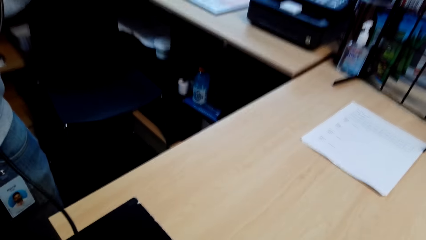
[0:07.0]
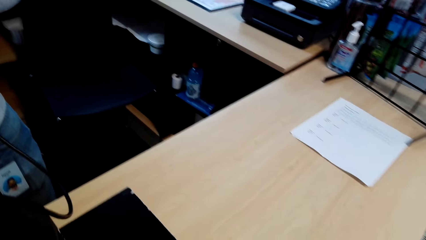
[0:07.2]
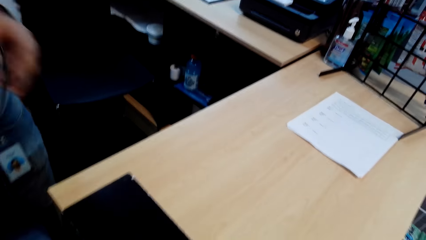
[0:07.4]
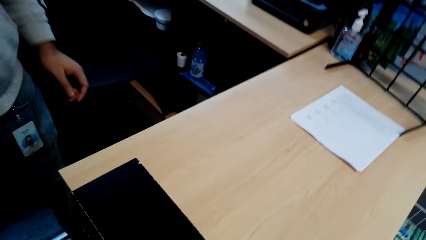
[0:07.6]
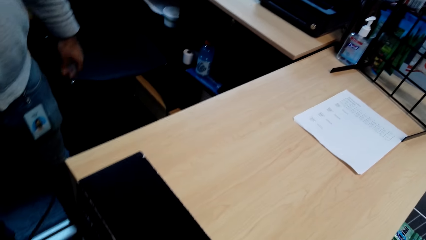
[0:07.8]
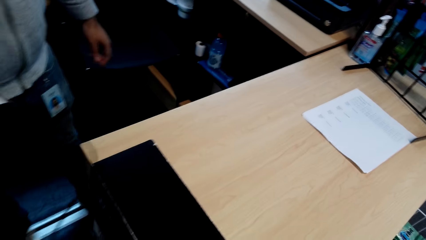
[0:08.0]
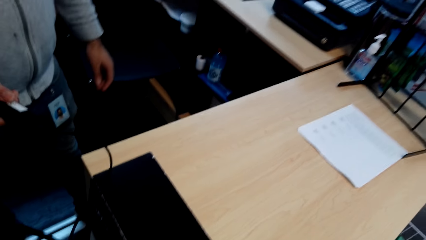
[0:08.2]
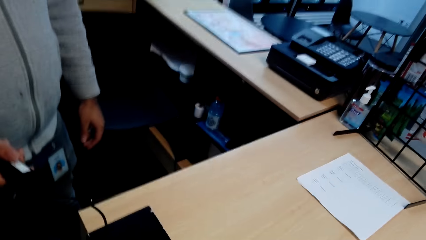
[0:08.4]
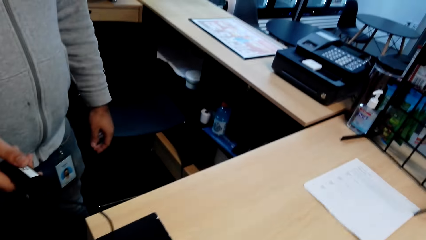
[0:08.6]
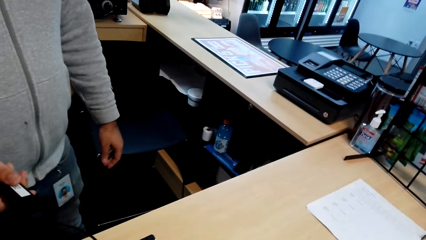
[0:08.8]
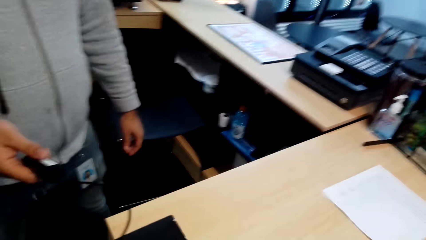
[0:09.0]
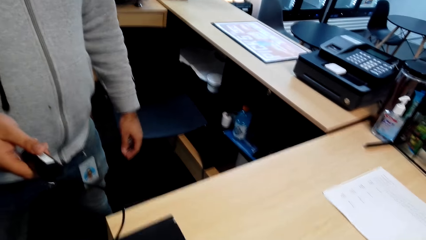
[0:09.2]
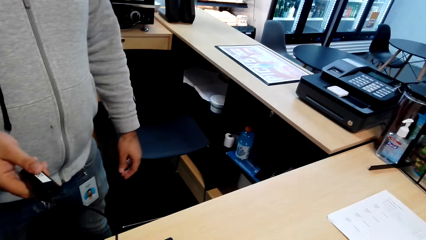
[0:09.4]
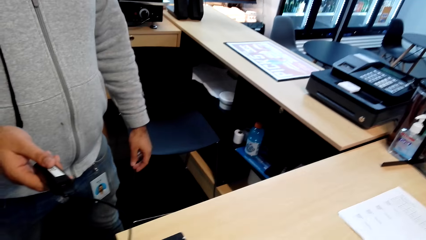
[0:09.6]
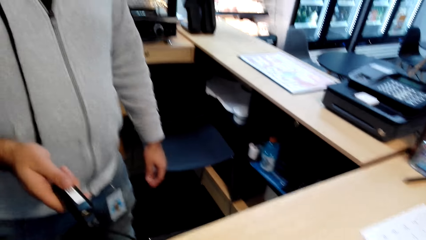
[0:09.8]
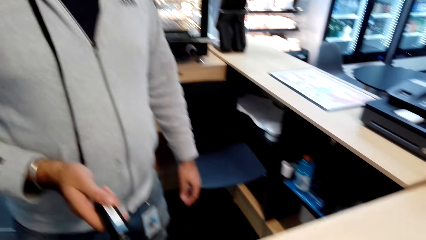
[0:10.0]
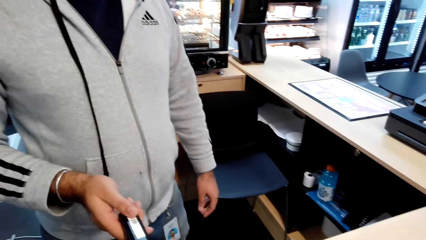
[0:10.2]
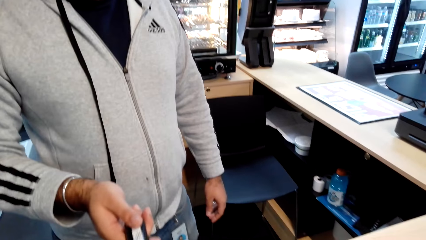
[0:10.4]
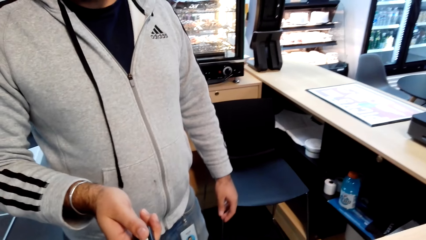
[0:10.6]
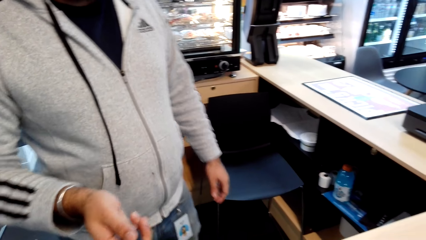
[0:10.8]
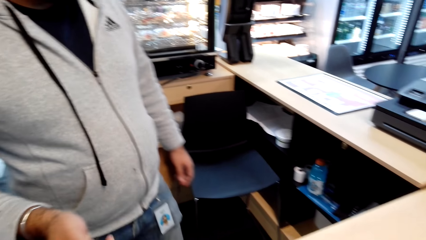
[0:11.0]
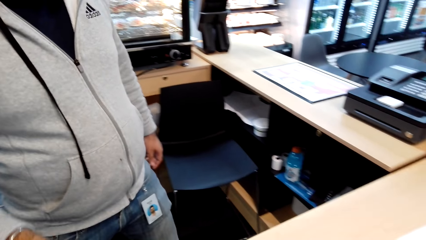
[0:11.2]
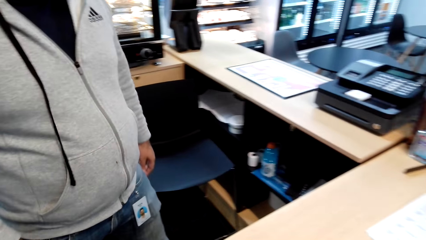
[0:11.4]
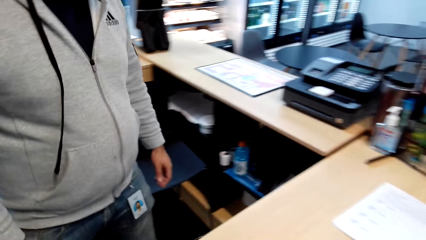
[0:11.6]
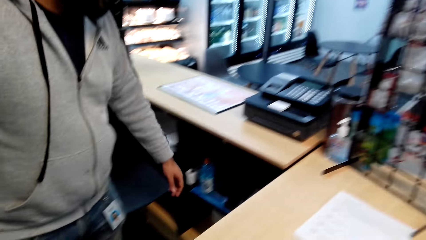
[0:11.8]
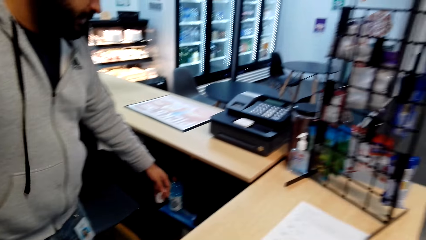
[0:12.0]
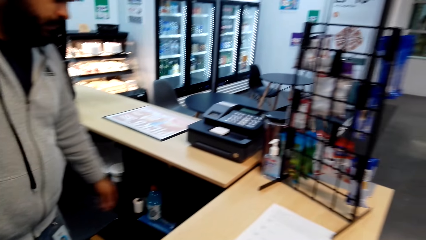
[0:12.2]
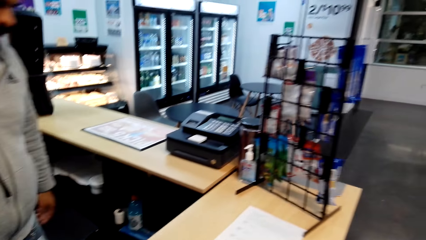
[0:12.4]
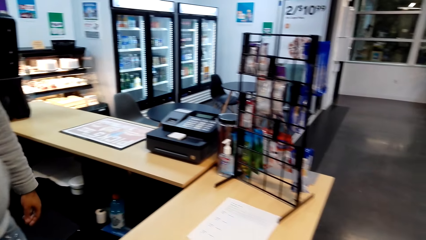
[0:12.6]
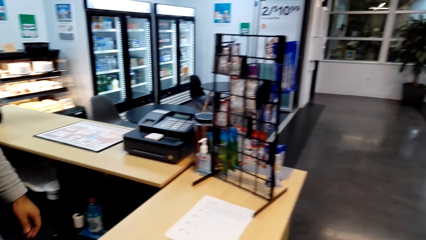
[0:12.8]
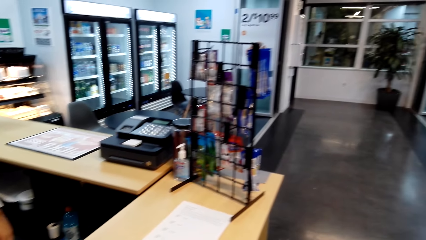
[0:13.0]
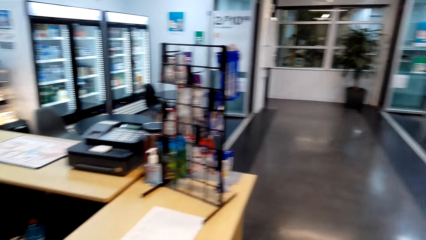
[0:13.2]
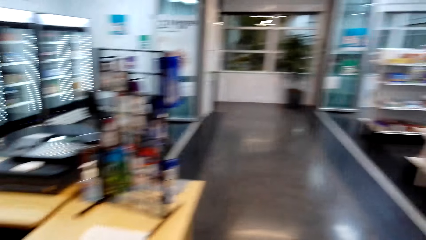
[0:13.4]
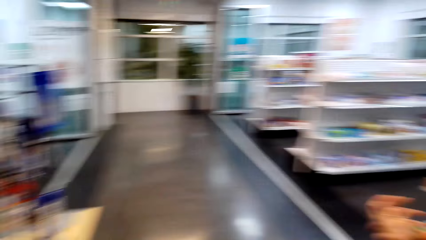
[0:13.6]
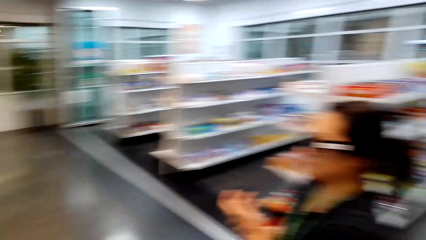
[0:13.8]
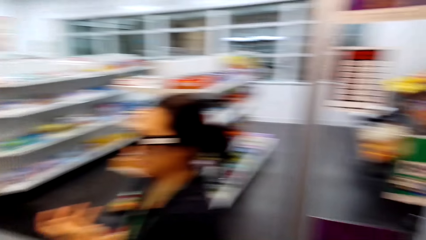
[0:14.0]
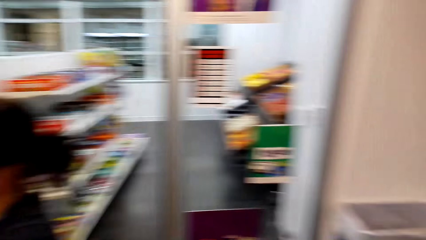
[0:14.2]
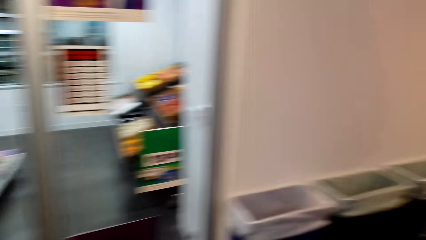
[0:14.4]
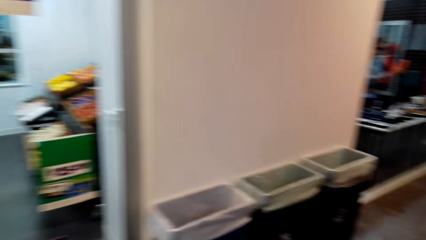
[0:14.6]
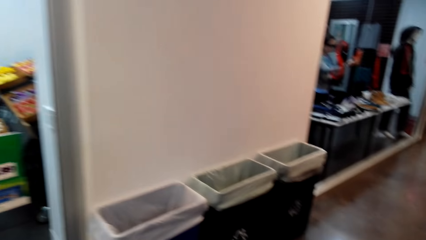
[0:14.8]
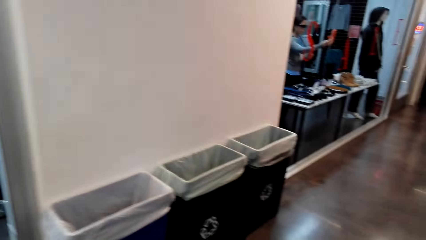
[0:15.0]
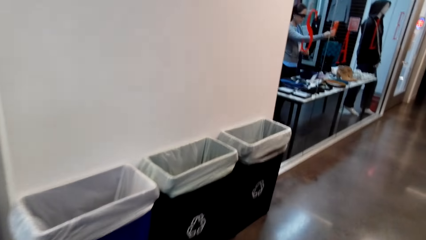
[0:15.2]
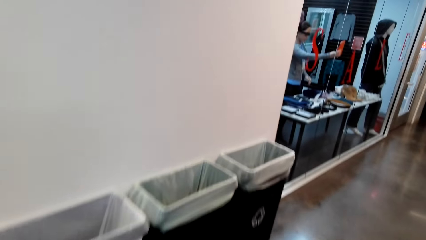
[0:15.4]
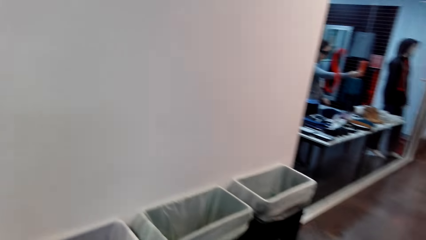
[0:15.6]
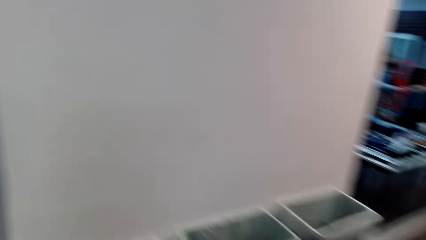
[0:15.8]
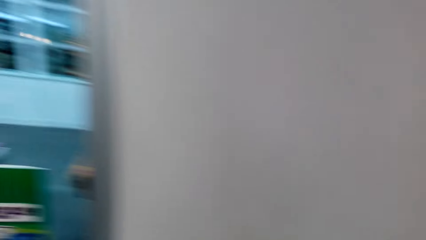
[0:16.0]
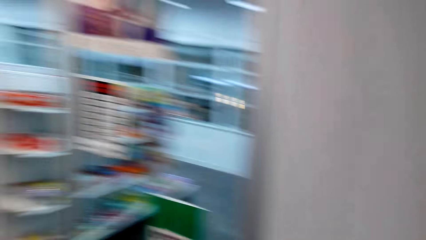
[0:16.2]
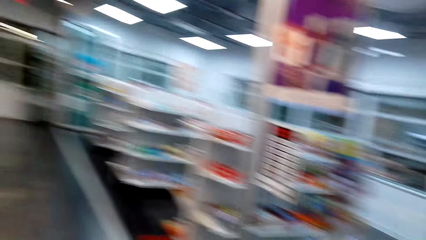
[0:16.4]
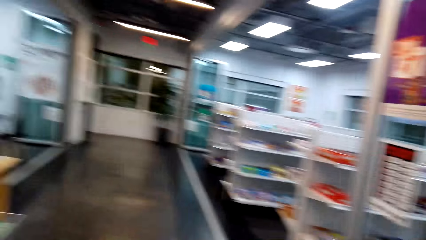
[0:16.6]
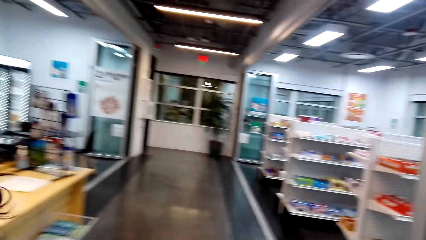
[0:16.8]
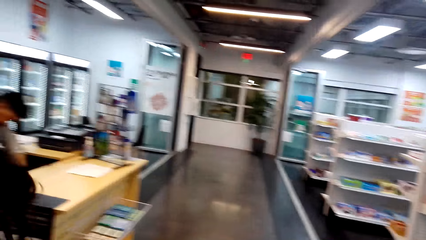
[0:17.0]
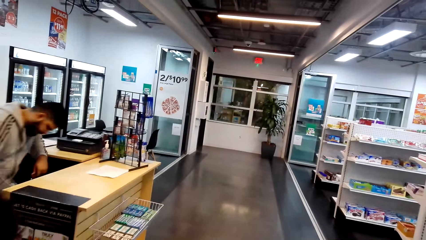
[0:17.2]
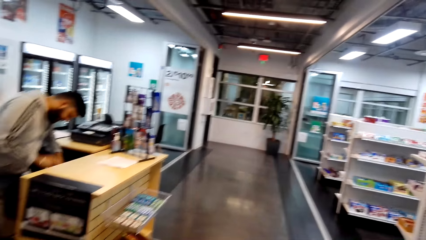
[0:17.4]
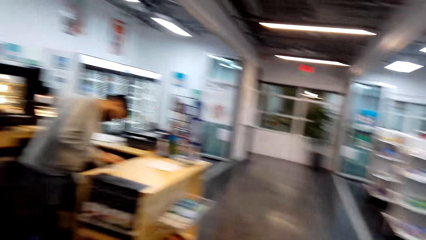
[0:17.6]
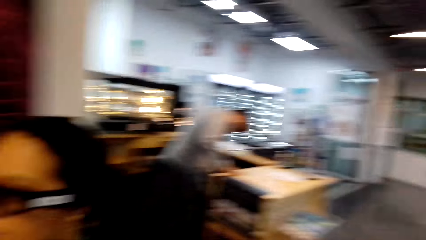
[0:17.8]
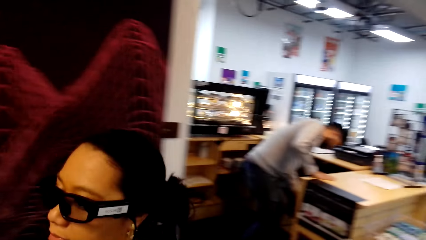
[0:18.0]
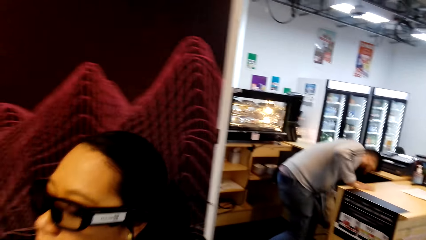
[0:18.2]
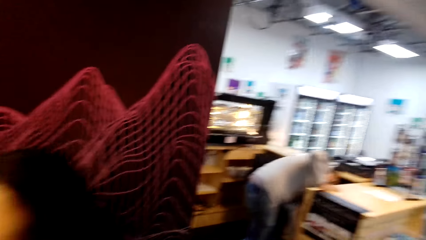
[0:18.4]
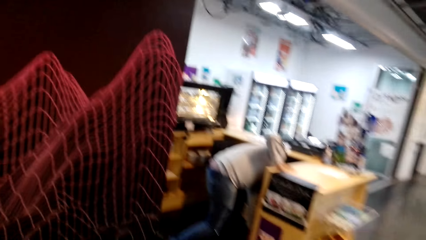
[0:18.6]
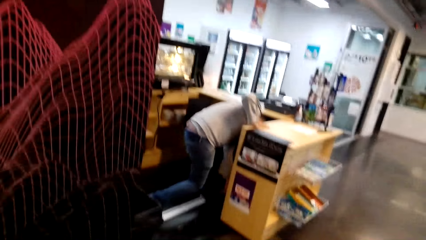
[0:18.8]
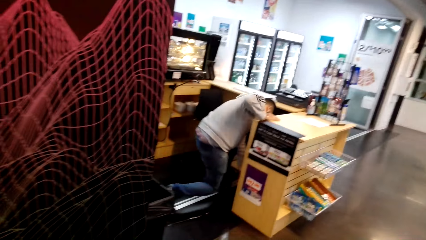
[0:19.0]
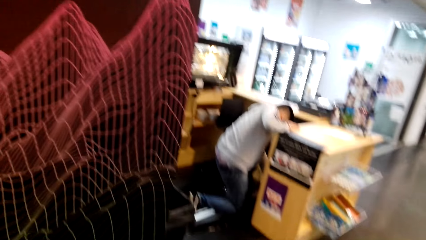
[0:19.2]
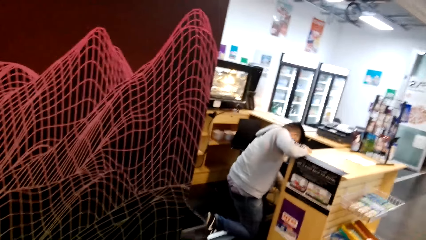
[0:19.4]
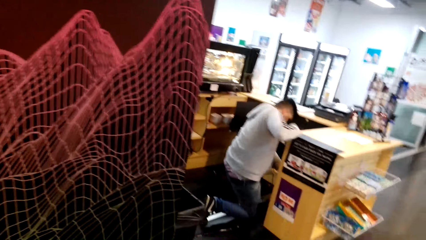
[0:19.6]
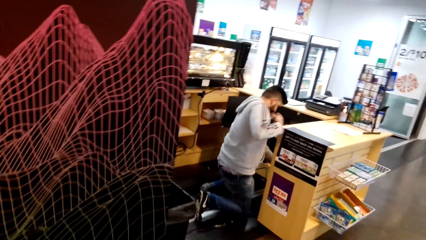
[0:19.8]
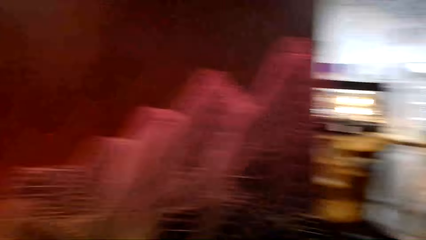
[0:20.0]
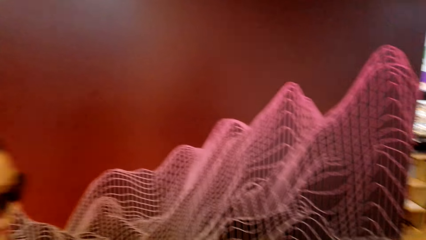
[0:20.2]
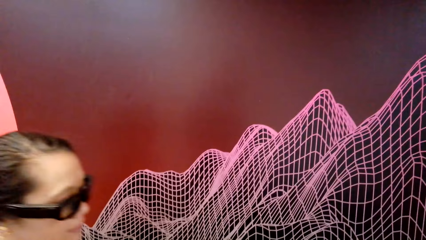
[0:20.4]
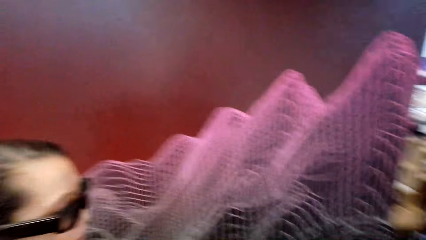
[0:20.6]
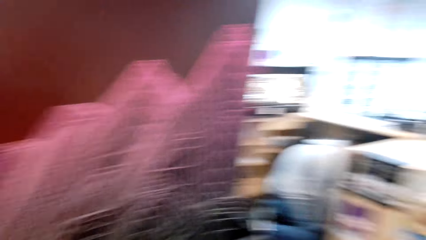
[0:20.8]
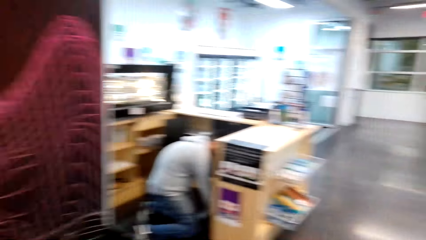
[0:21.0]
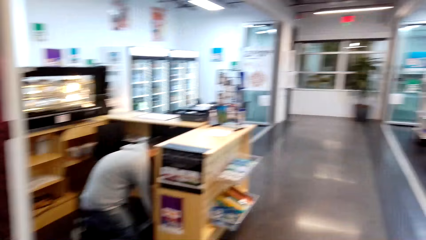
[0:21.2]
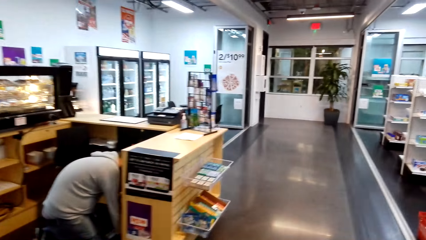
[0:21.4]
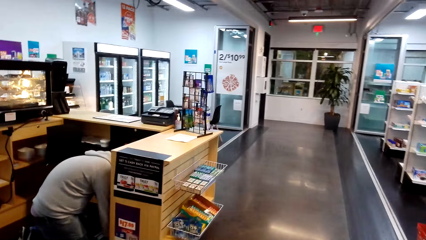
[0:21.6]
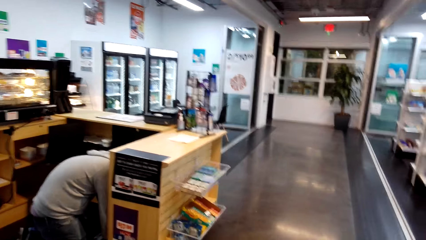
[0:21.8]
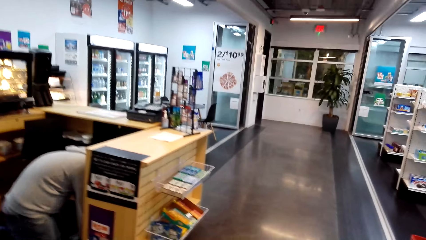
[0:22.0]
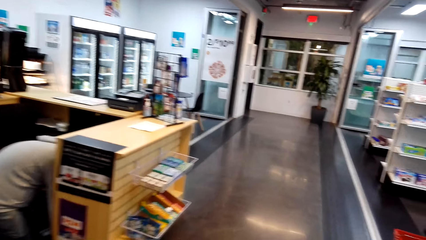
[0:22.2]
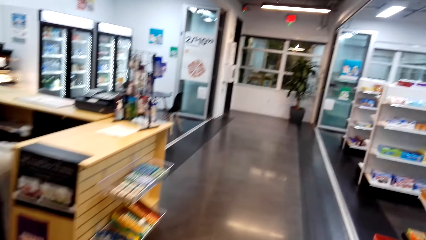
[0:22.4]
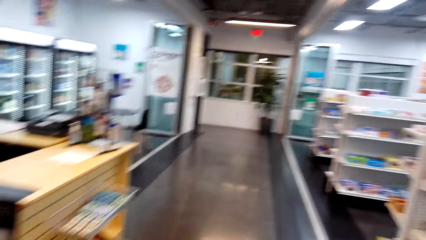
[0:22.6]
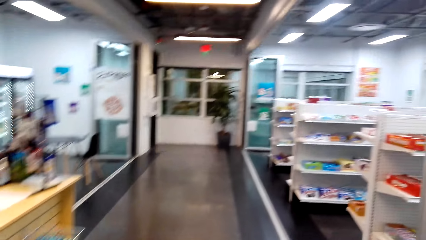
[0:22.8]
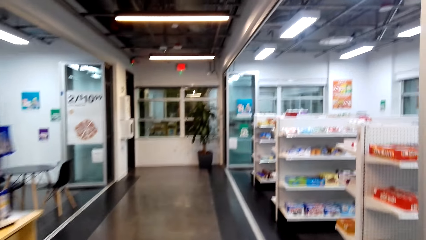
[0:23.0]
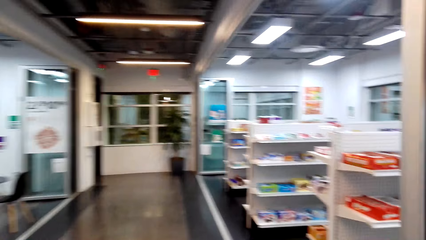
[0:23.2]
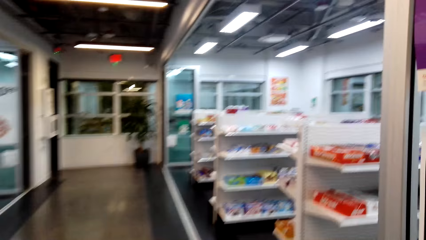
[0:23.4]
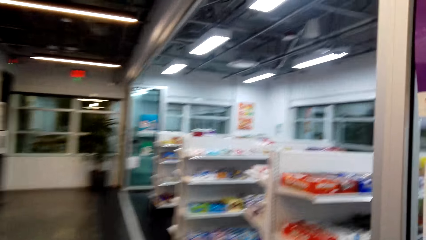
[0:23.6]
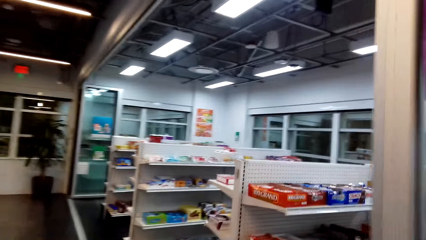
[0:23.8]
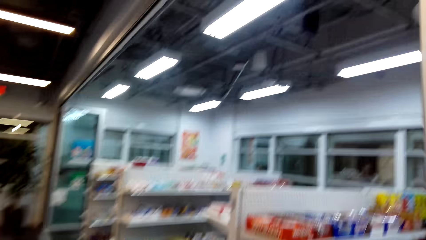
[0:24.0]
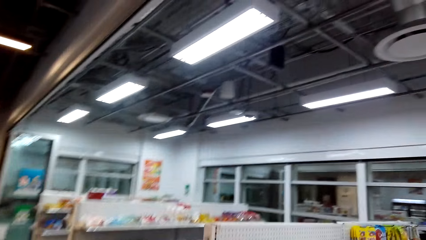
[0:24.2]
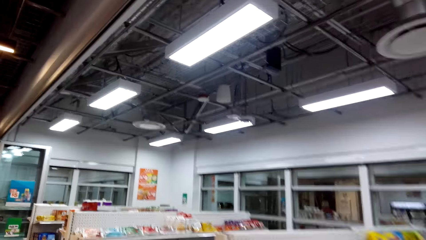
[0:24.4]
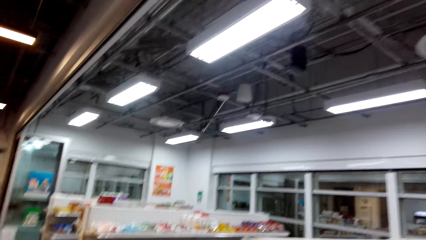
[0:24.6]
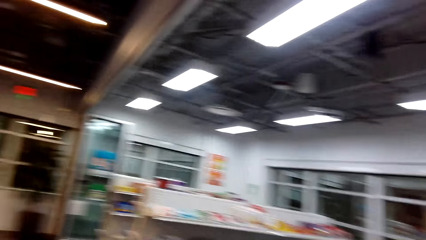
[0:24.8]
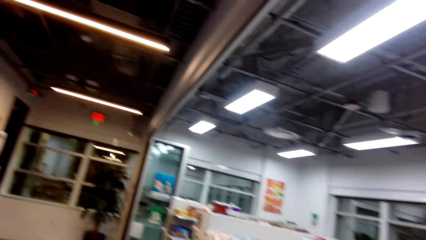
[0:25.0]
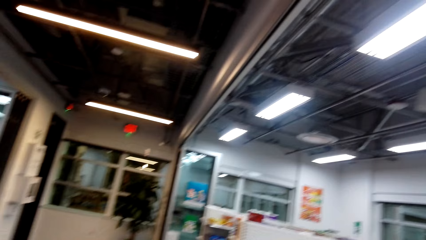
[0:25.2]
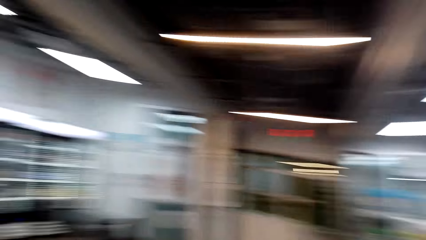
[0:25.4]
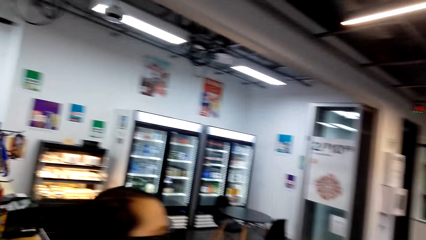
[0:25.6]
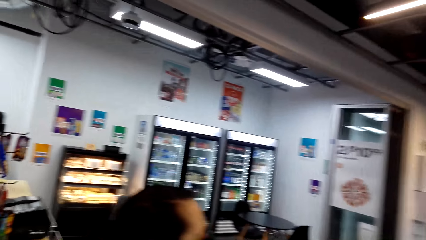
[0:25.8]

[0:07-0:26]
The cashier holds the adaptor in hand. The camera wearer picks up the adaptor. The cashier talks to the camera wearer. The camera wearer walks and looks around. They look around again and stop walking. They talk to a woman. The woman talks to the camera wearer. The camera wearer walks. The woman talks to the camera wearer.
